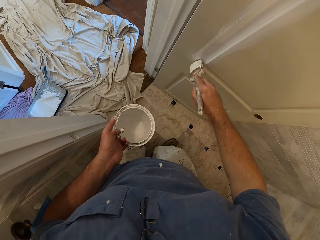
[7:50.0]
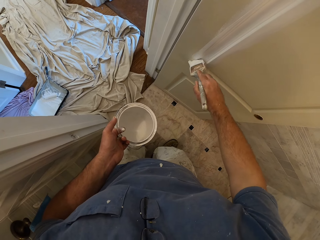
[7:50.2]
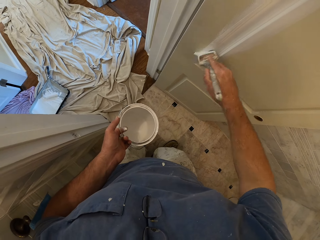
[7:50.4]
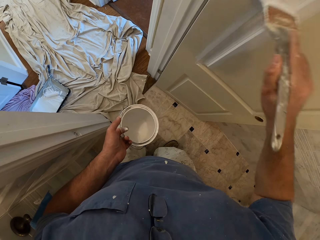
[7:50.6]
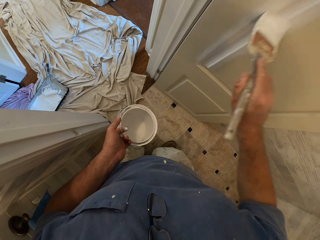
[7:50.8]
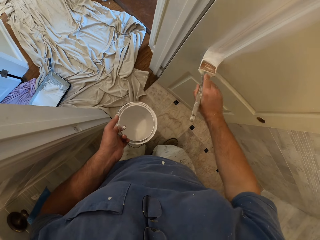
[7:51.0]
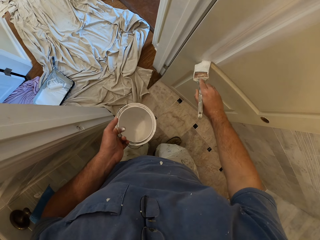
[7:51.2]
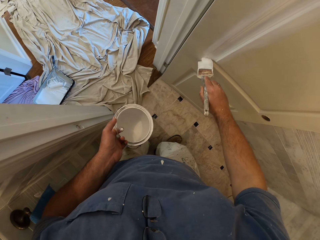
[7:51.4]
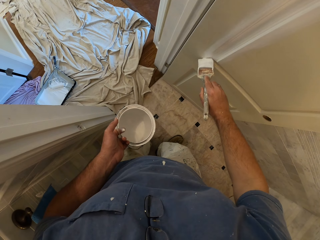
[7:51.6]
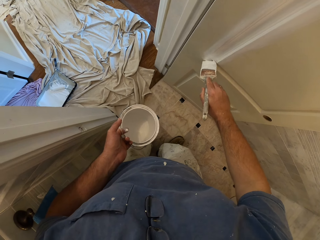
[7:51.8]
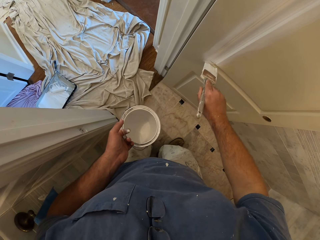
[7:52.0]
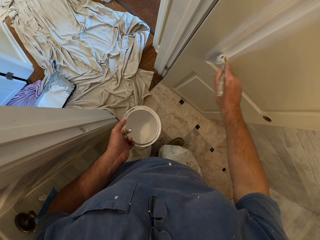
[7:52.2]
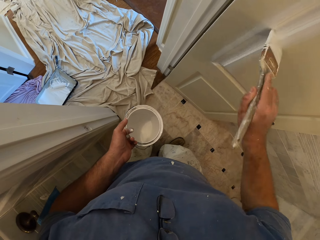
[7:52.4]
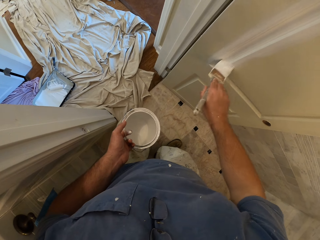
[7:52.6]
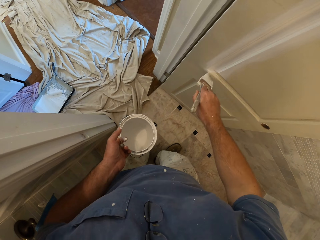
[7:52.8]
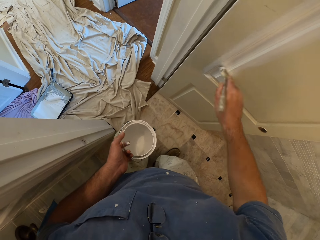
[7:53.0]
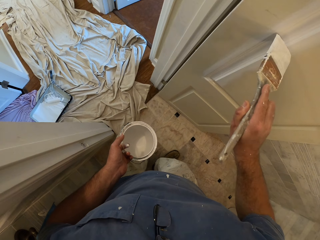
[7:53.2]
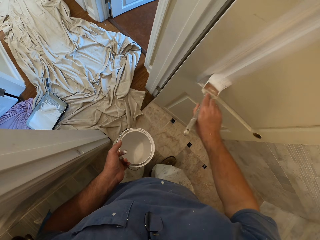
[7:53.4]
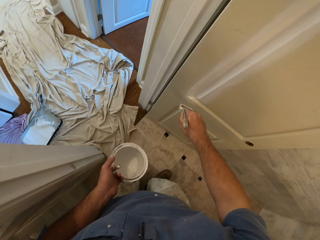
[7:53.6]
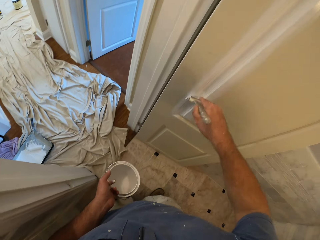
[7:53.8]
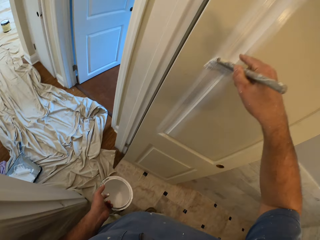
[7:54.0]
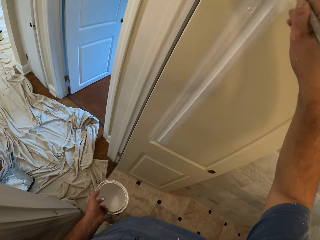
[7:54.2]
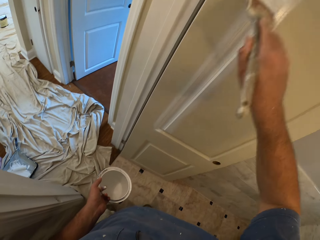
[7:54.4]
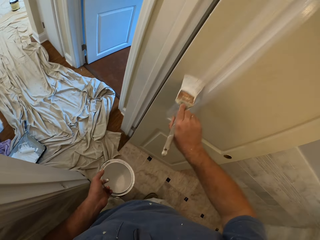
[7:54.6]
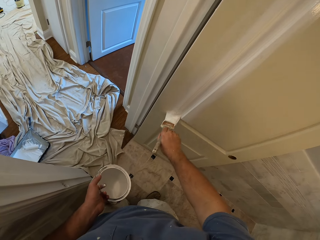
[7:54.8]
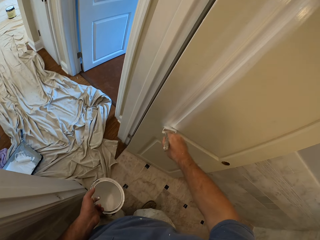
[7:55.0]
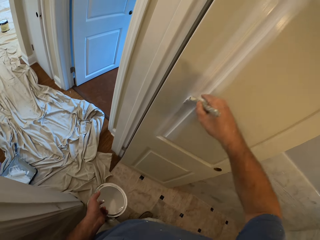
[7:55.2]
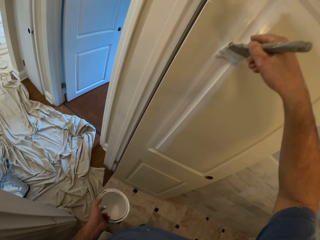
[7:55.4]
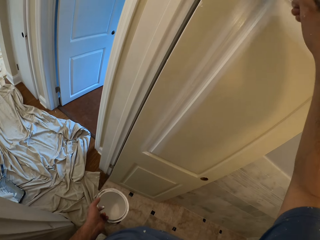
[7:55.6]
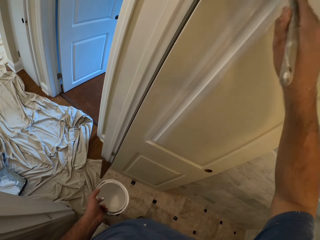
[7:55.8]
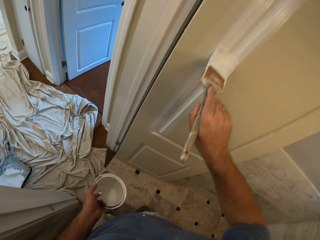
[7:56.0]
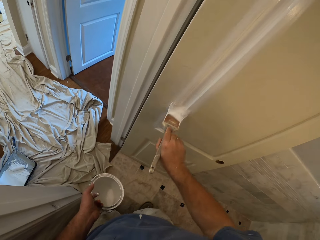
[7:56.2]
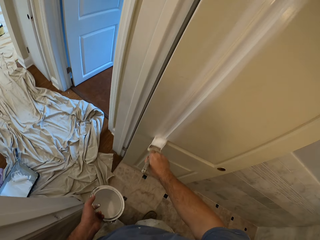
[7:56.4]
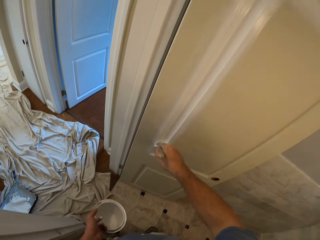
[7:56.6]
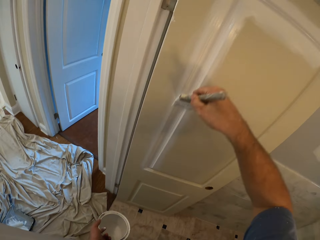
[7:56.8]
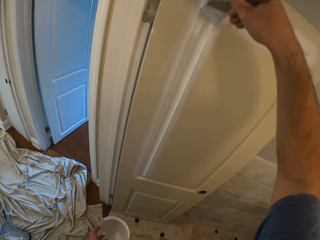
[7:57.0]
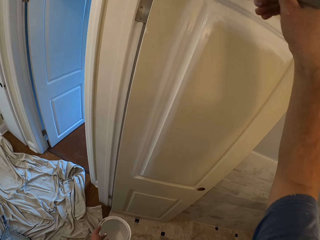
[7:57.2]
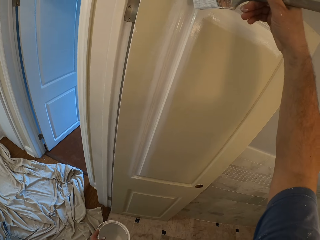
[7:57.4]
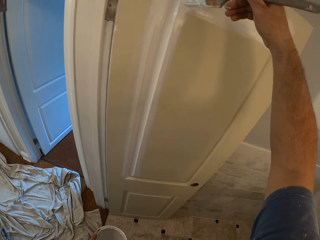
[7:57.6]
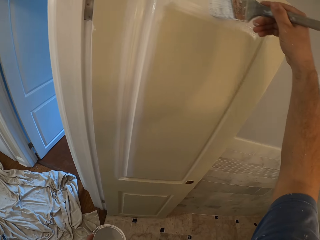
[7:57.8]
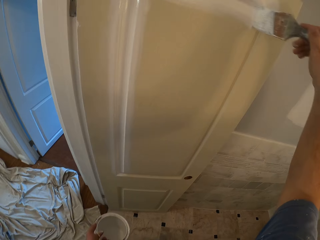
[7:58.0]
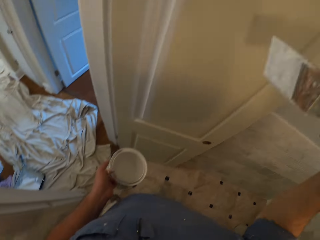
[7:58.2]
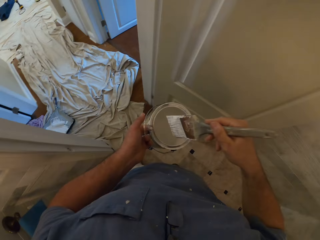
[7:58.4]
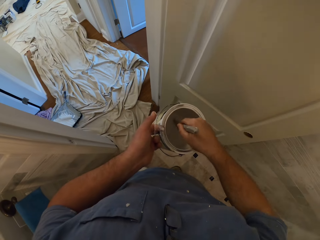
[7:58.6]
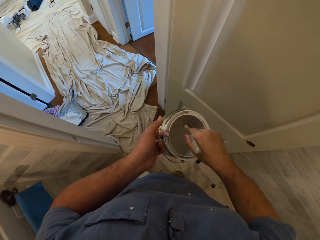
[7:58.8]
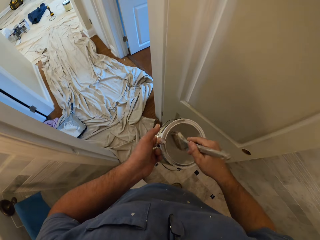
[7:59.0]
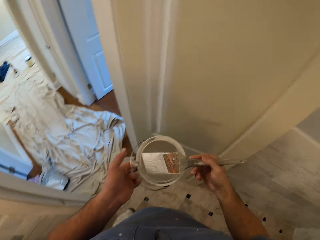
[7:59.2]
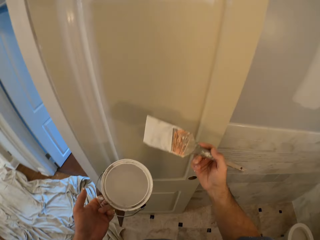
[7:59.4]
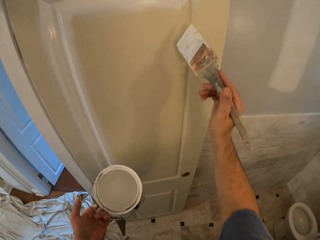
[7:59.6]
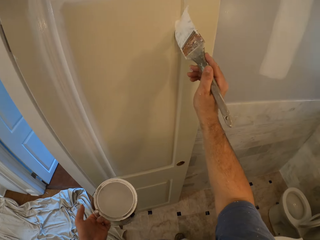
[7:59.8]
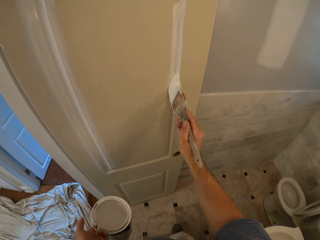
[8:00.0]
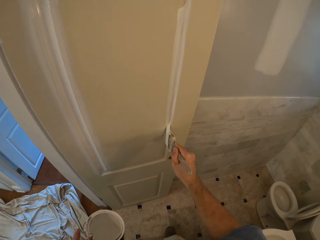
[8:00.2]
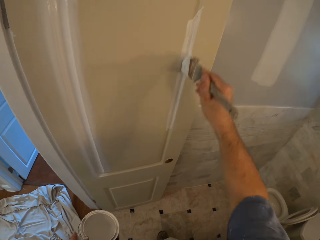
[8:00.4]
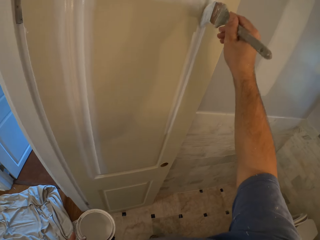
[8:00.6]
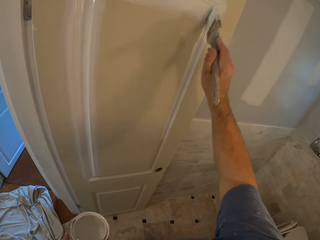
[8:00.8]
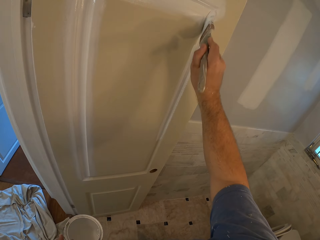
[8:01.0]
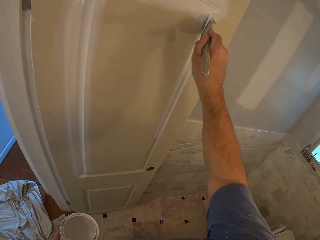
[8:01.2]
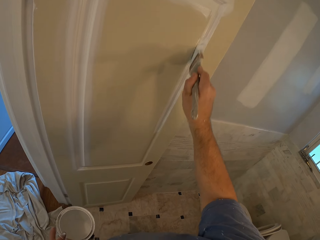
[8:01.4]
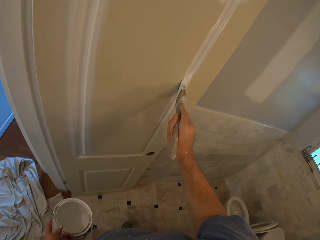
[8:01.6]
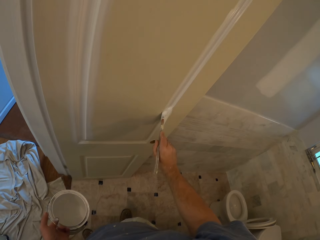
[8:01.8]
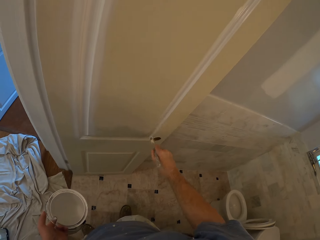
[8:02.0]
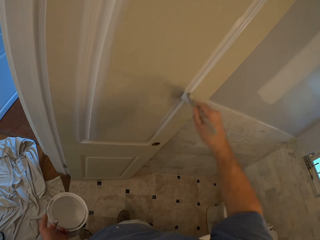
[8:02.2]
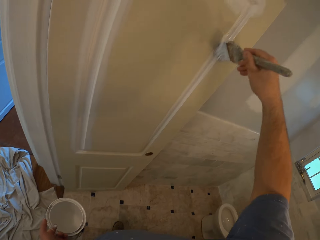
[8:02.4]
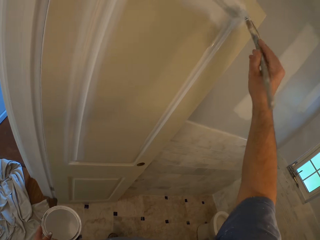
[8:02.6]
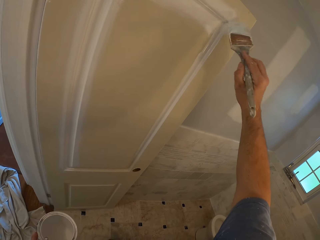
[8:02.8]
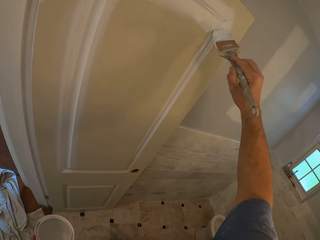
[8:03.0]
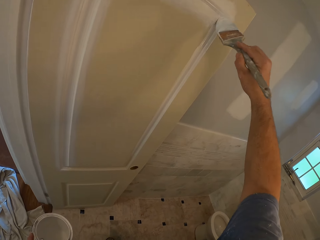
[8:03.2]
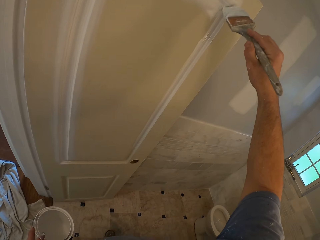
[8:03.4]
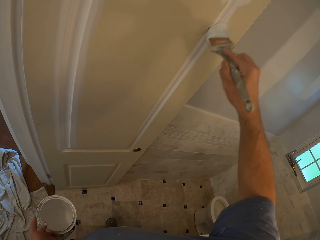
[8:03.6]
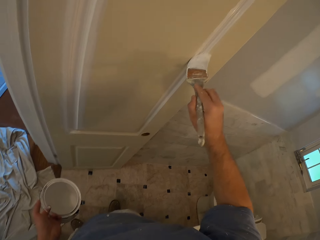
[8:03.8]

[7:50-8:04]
The camera wearer dips the paint brush into a paint container. They remove the paint brush from the paint. They paint the door with the paint brush.

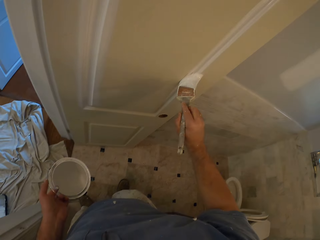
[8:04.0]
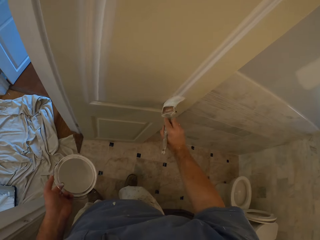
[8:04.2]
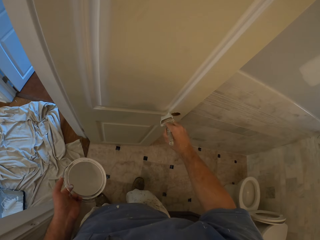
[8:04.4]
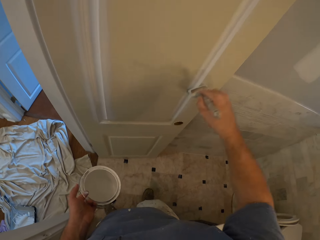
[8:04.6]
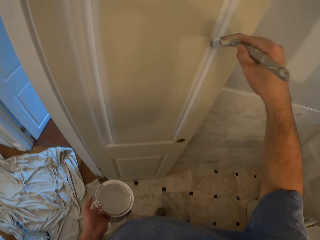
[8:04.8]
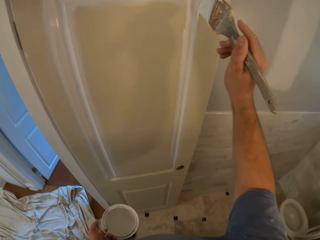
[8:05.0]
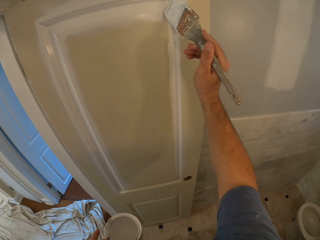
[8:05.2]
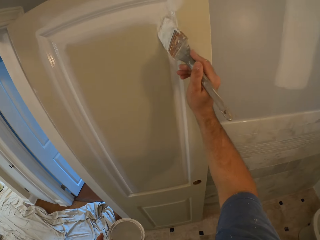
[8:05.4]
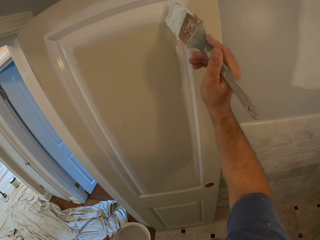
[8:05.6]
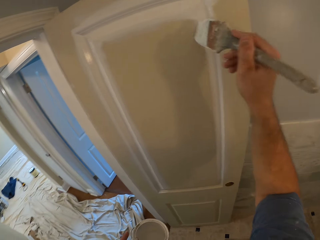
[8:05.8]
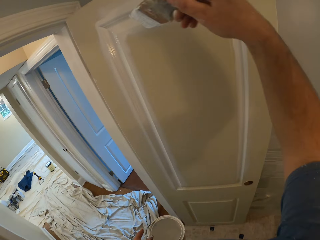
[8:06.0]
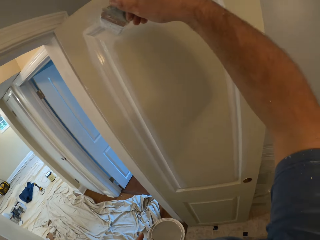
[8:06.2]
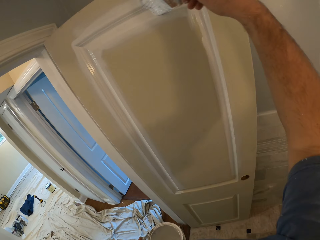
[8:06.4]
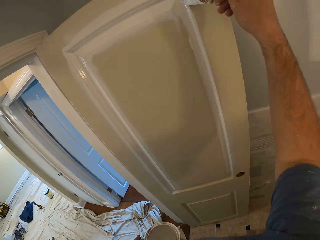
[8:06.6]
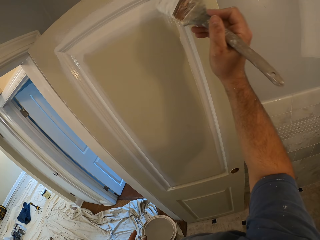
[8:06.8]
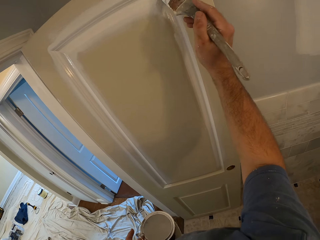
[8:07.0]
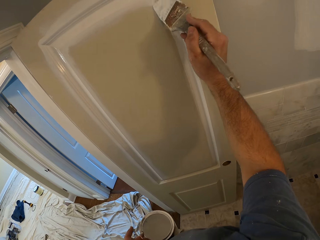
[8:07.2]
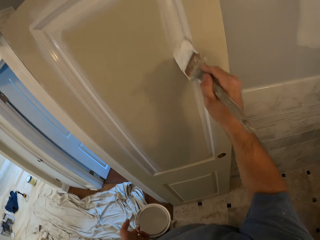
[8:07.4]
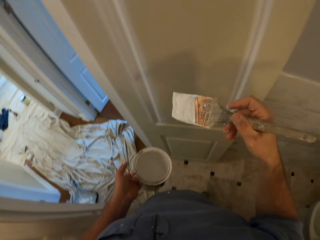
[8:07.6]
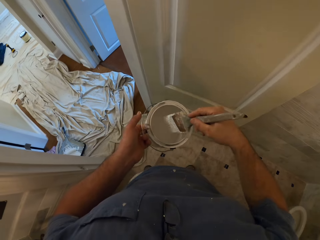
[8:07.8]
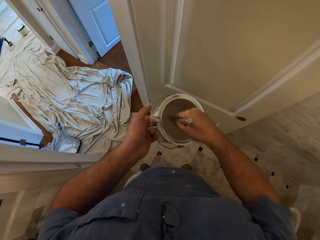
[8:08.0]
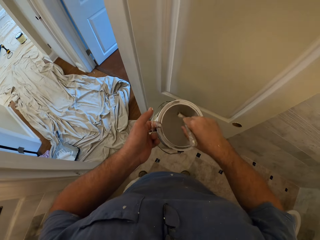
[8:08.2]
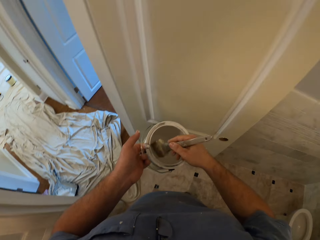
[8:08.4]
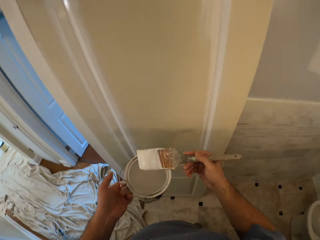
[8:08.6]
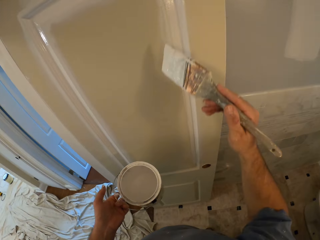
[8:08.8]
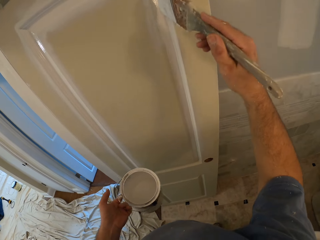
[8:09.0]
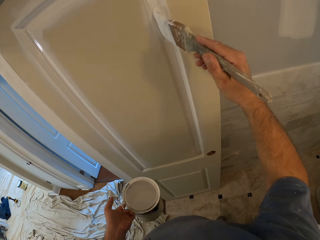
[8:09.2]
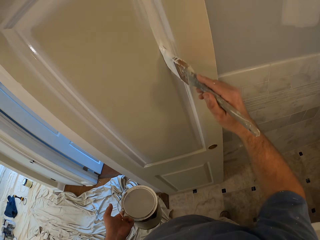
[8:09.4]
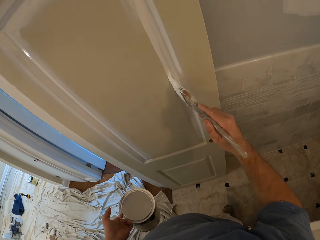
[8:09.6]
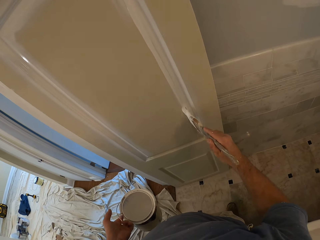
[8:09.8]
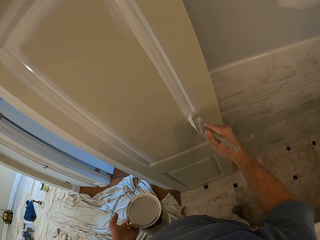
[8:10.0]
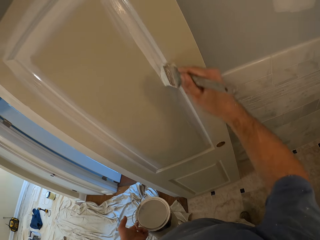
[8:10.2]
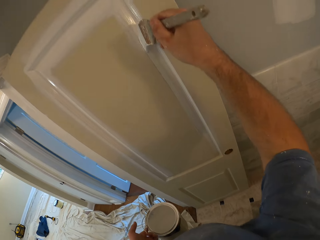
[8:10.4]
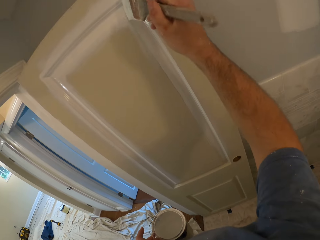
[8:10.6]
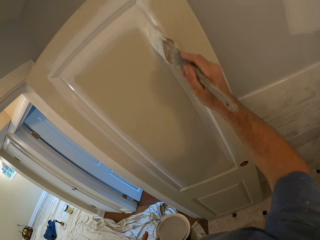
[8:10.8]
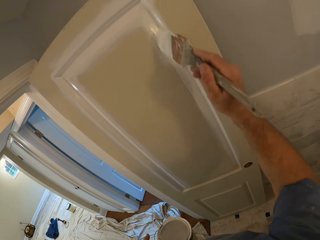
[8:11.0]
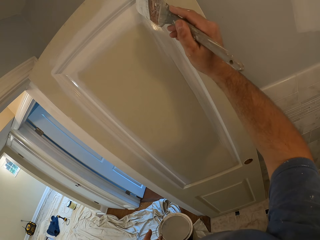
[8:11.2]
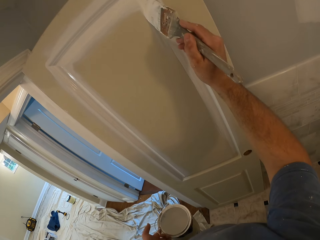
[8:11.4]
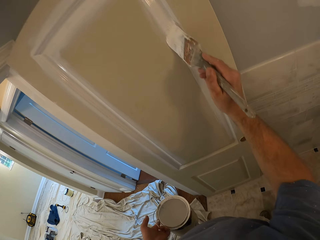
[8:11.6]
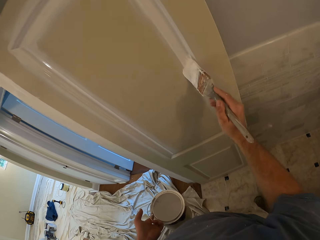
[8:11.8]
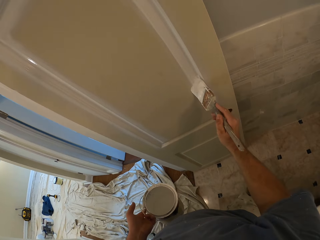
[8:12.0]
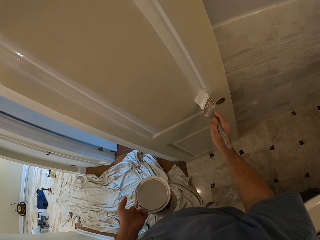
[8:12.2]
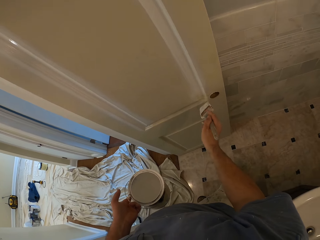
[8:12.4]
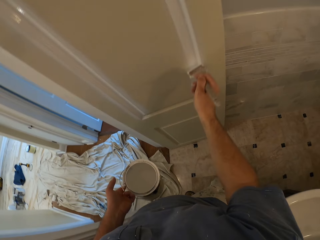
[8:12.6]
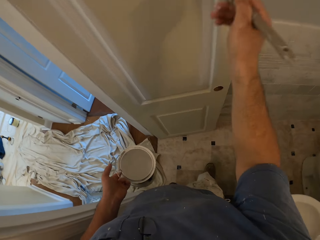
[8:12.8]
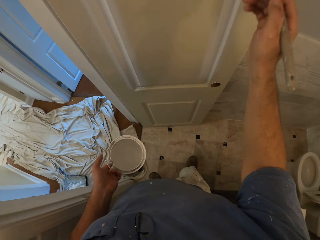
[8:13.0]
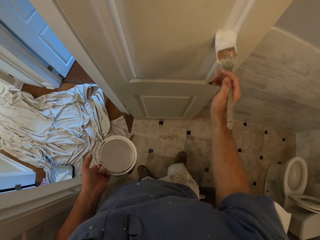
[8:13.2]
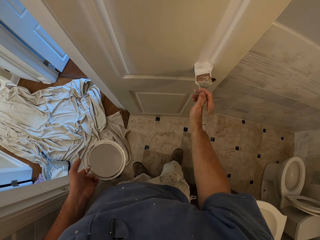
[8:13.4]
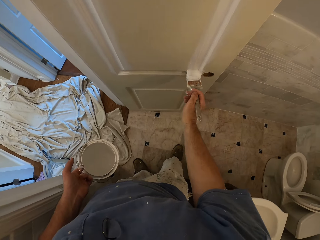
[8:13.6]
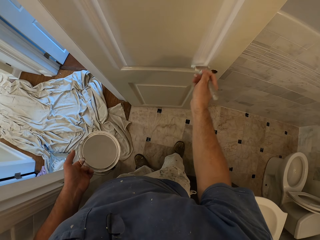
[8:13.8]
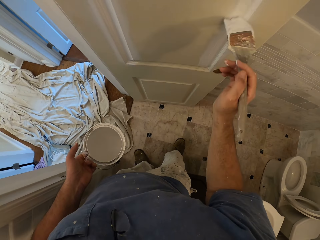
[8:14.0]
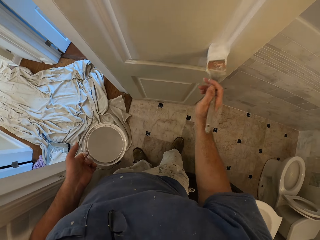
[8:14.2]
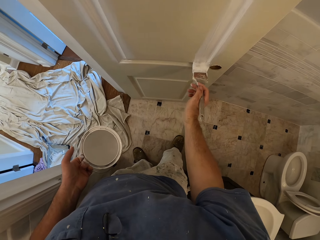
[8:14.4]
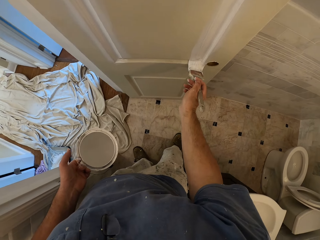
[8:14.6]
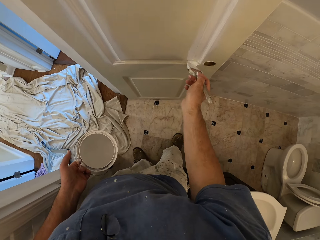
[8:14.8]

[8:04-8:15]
The camera wearer dips the paint brush into the paint container. They remove the paint brush from the paint. They paint the door with the paint brush.
